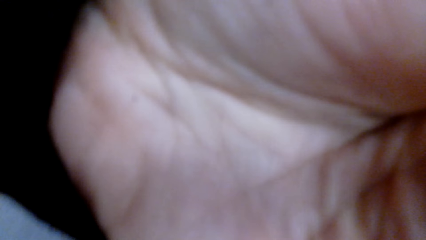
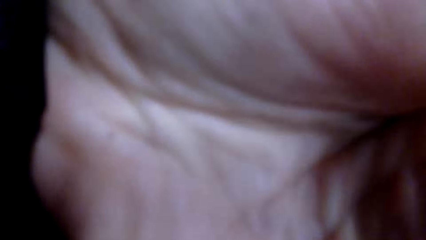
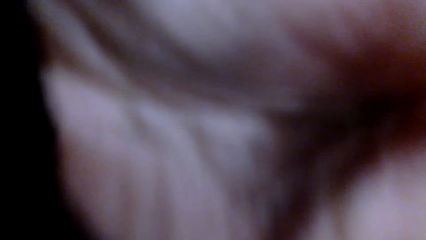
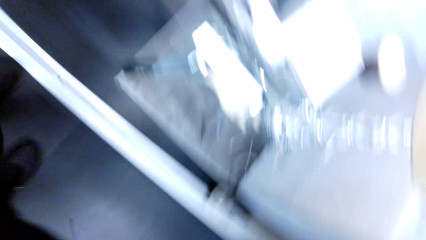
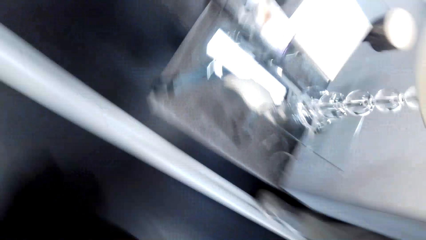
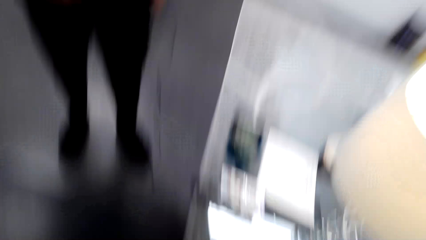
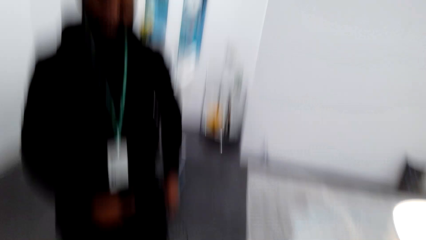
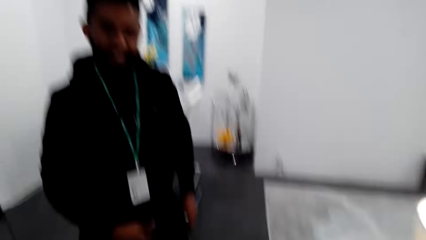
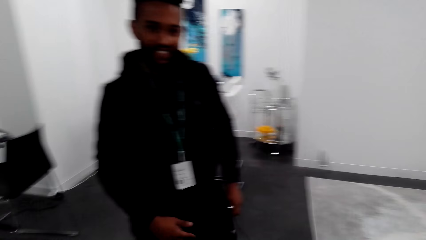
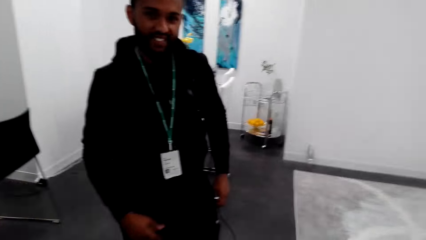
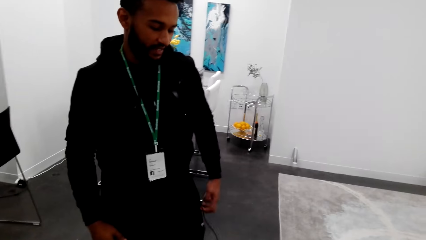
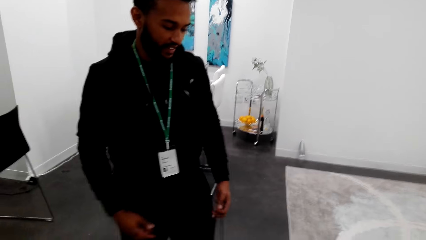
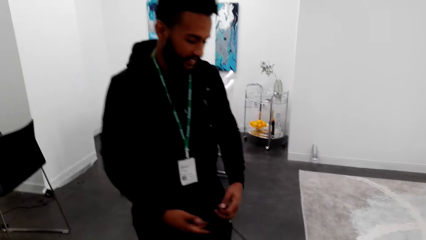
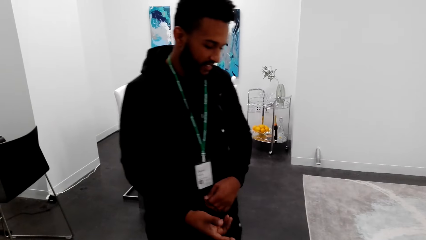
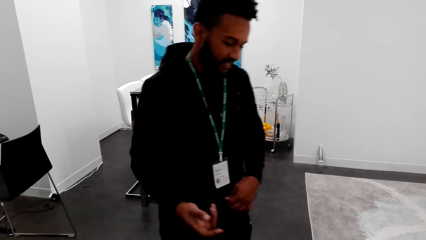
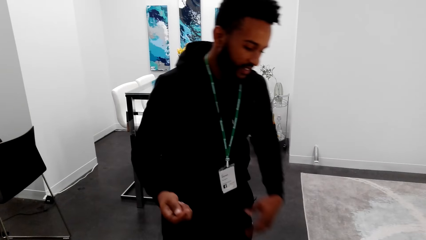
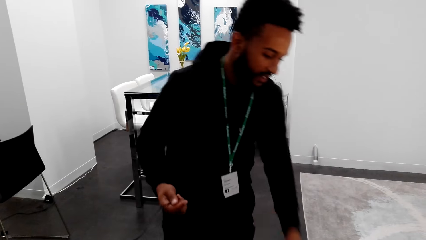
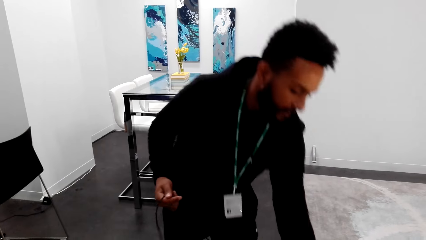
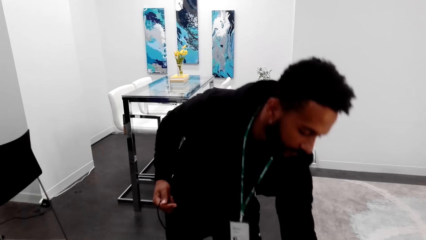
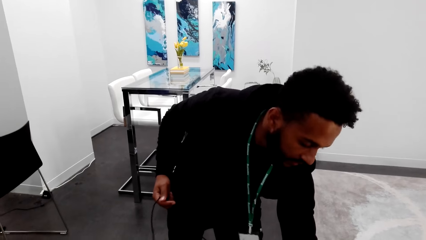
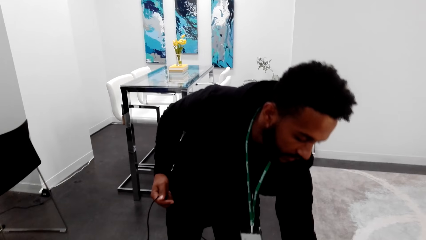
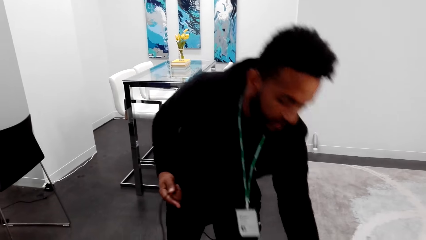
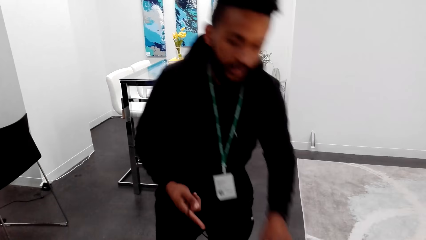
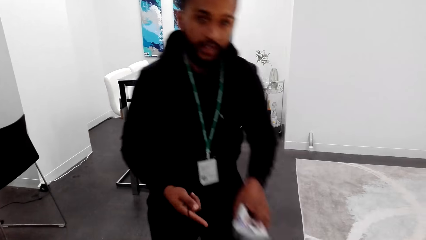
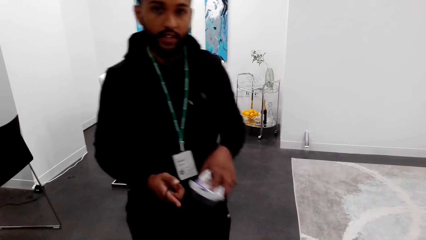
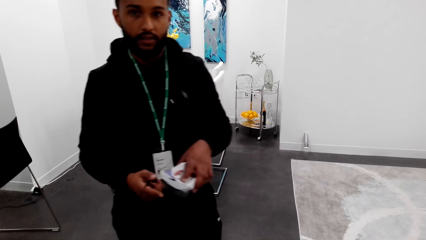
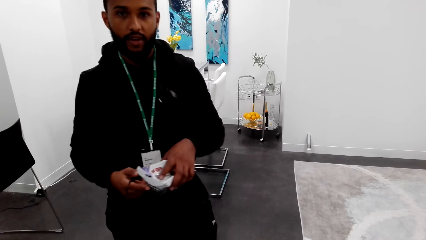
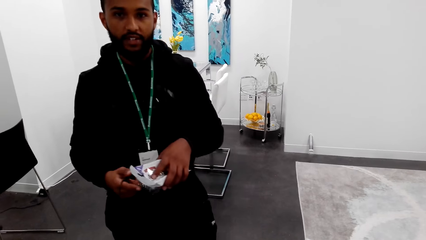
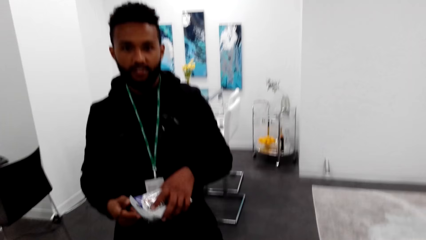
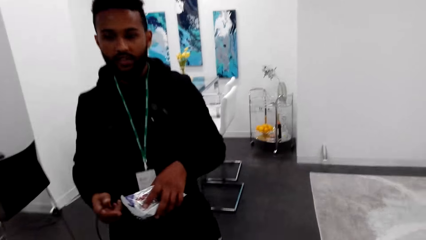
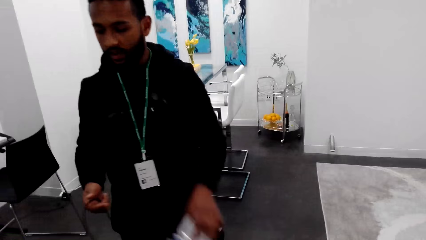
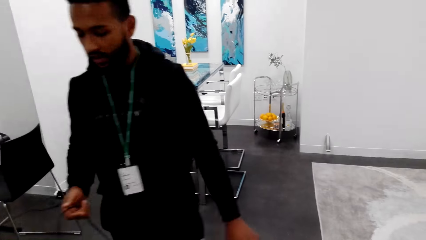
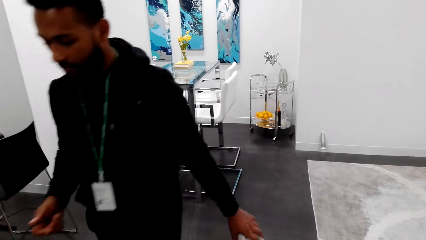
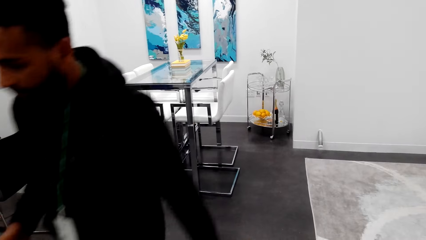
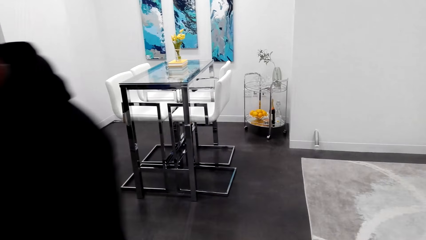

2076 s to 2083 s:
The camera wearer looks around. A man stands on the floor. The man converses with the camera wearer. The man pulls a cable. The man picks up something on the floor. The camera wearer looks at the man. The man lifts something. The man stands on the floor. The man converses with the camera wearer. The man walks on the floor.
